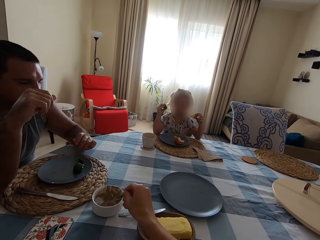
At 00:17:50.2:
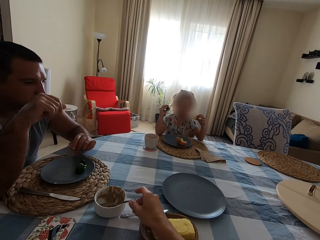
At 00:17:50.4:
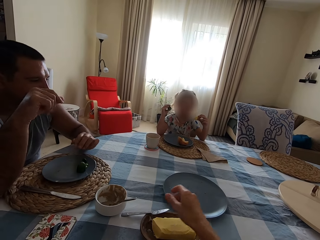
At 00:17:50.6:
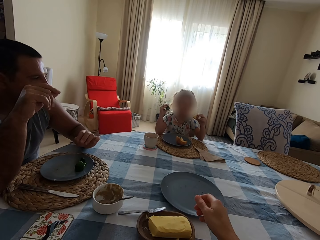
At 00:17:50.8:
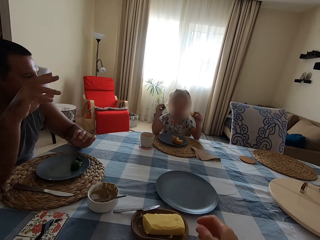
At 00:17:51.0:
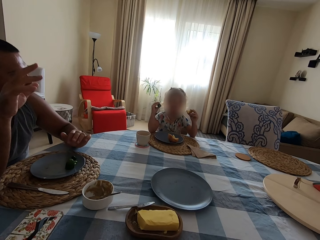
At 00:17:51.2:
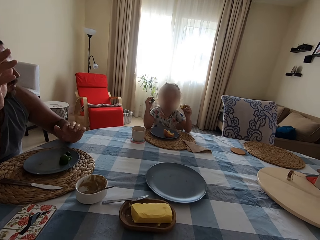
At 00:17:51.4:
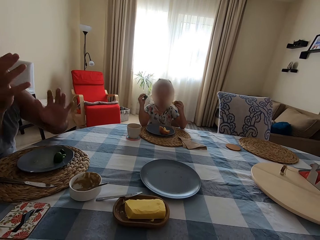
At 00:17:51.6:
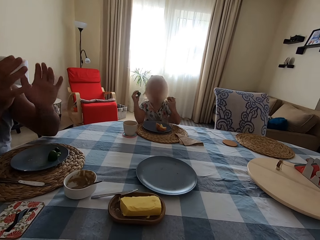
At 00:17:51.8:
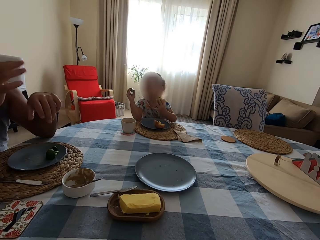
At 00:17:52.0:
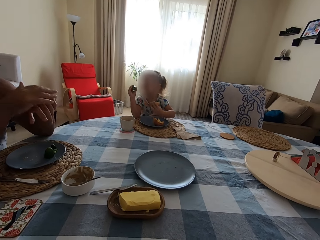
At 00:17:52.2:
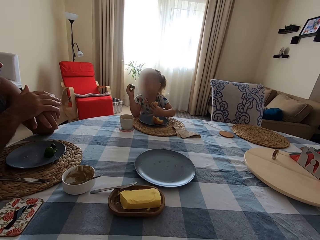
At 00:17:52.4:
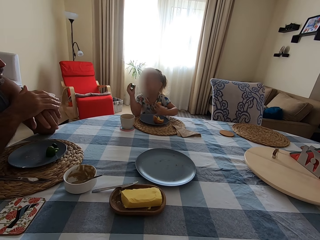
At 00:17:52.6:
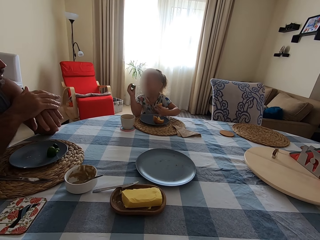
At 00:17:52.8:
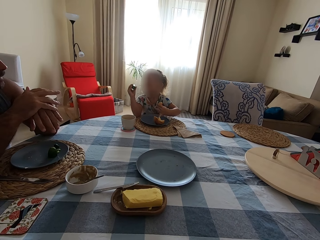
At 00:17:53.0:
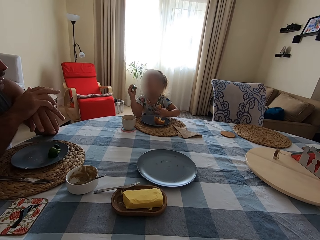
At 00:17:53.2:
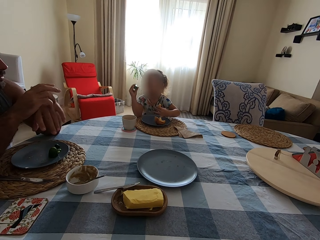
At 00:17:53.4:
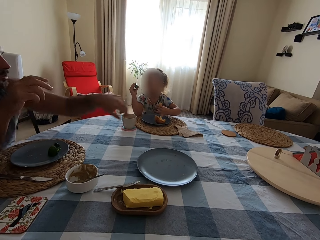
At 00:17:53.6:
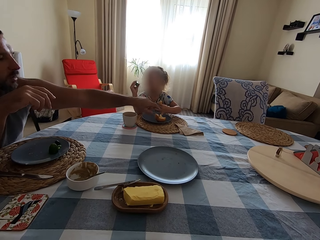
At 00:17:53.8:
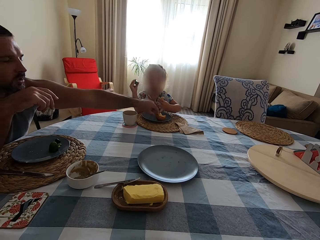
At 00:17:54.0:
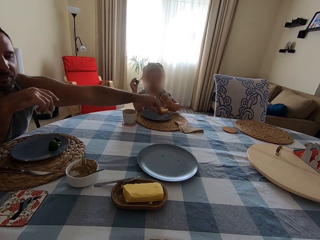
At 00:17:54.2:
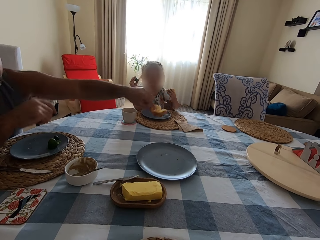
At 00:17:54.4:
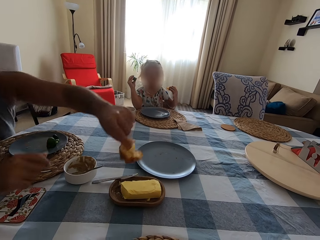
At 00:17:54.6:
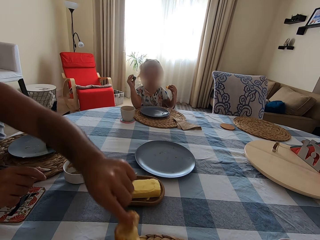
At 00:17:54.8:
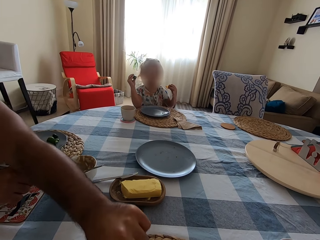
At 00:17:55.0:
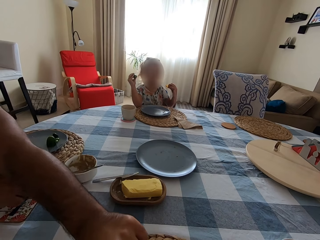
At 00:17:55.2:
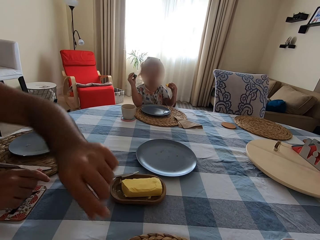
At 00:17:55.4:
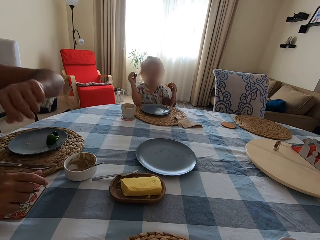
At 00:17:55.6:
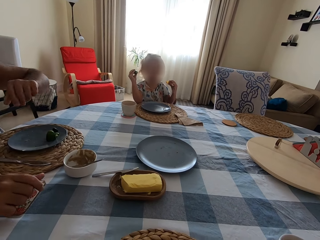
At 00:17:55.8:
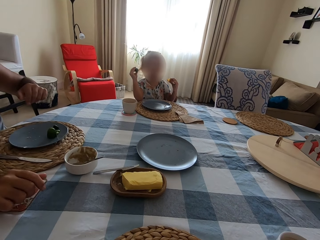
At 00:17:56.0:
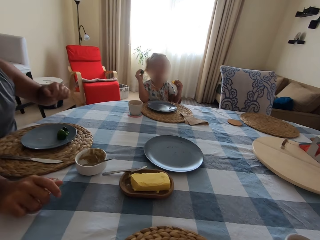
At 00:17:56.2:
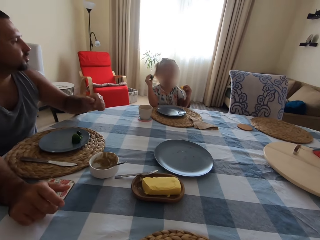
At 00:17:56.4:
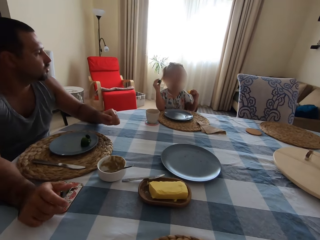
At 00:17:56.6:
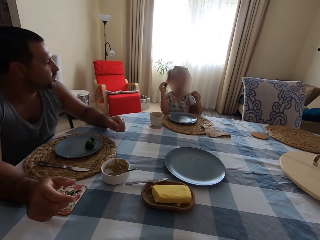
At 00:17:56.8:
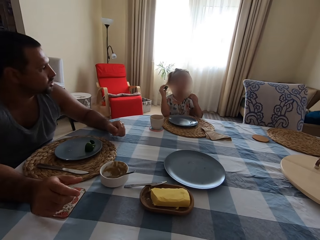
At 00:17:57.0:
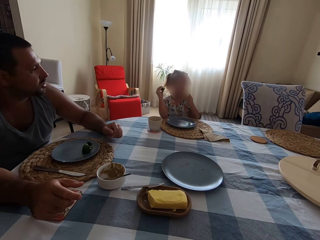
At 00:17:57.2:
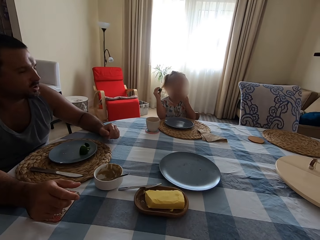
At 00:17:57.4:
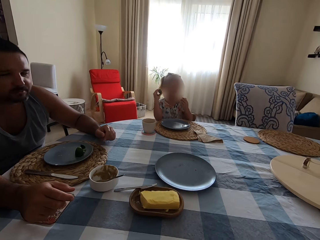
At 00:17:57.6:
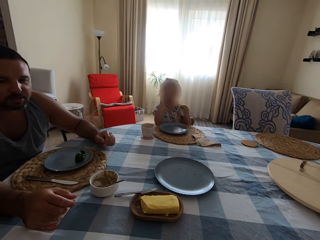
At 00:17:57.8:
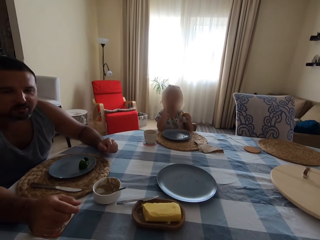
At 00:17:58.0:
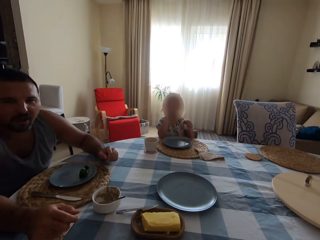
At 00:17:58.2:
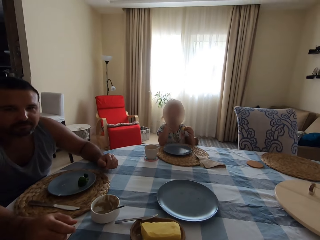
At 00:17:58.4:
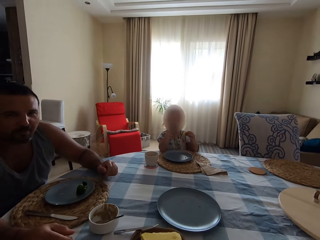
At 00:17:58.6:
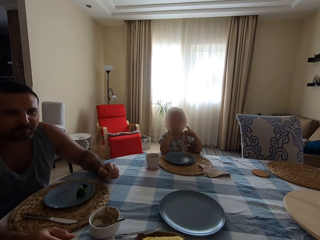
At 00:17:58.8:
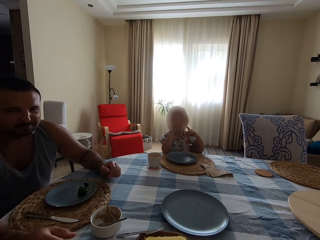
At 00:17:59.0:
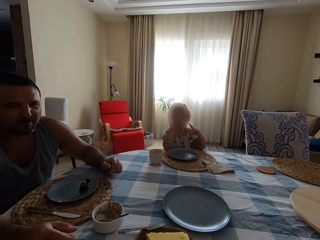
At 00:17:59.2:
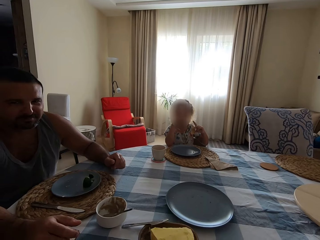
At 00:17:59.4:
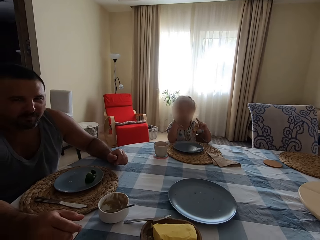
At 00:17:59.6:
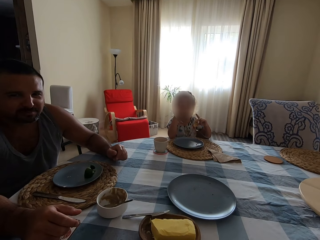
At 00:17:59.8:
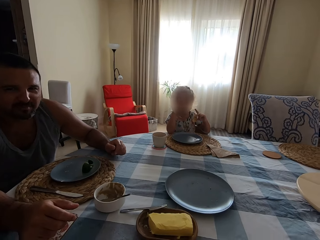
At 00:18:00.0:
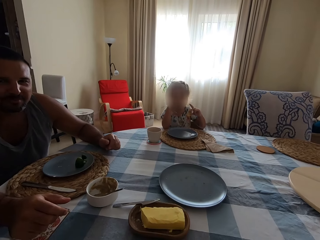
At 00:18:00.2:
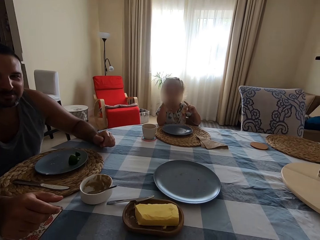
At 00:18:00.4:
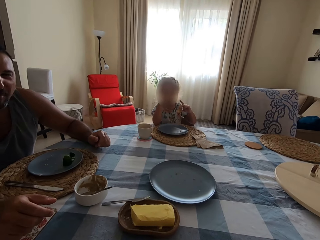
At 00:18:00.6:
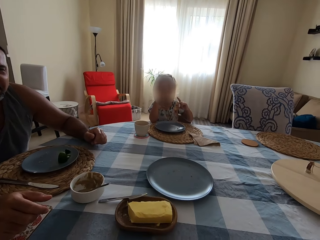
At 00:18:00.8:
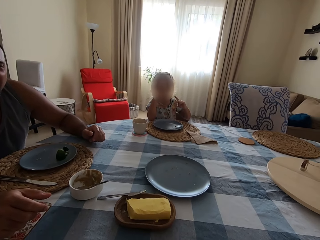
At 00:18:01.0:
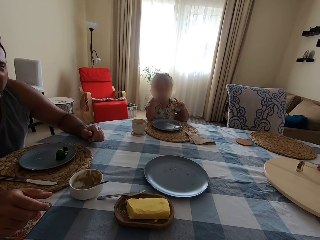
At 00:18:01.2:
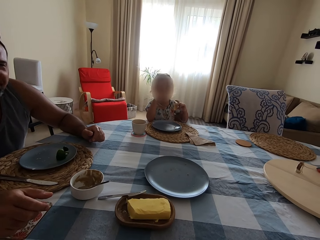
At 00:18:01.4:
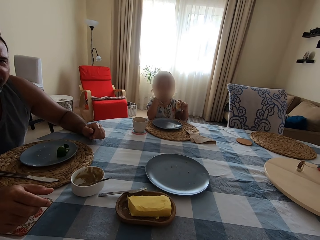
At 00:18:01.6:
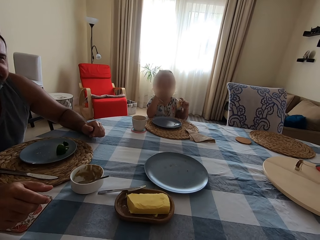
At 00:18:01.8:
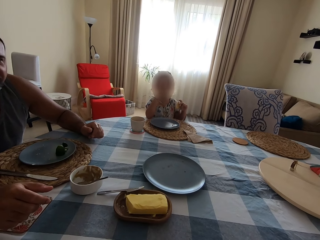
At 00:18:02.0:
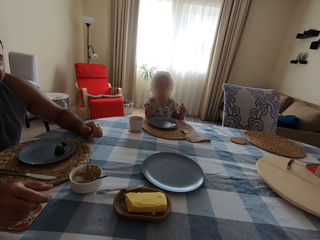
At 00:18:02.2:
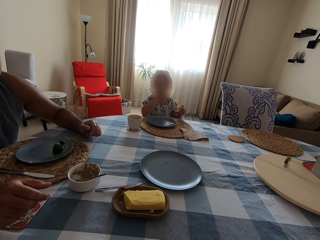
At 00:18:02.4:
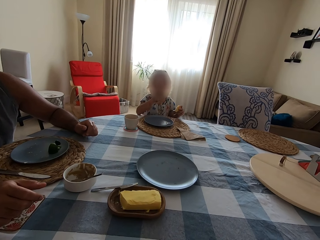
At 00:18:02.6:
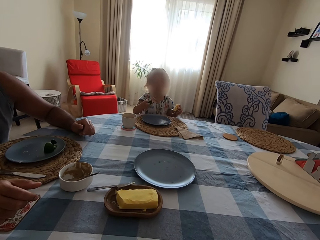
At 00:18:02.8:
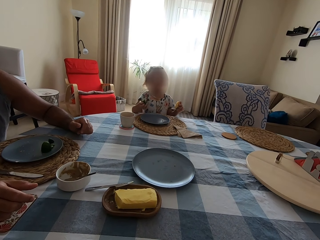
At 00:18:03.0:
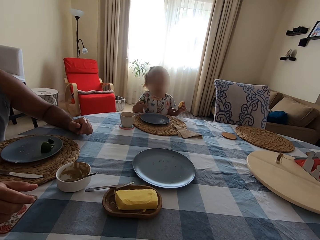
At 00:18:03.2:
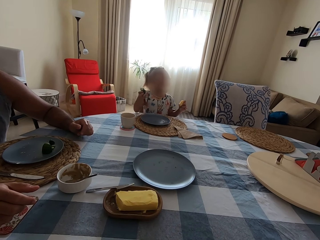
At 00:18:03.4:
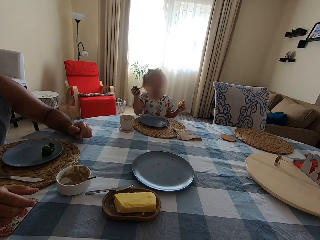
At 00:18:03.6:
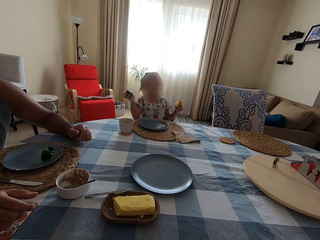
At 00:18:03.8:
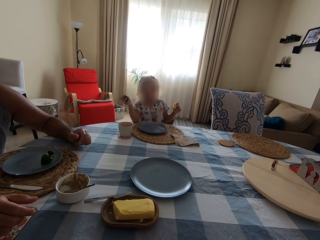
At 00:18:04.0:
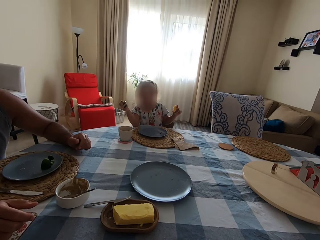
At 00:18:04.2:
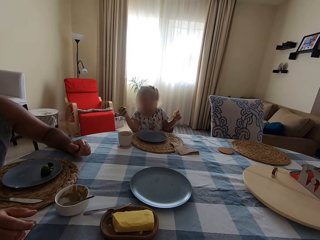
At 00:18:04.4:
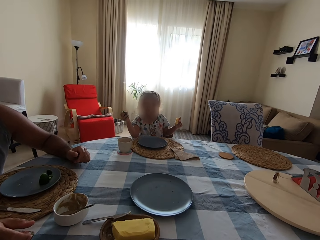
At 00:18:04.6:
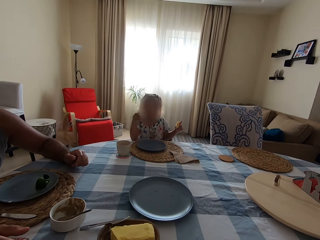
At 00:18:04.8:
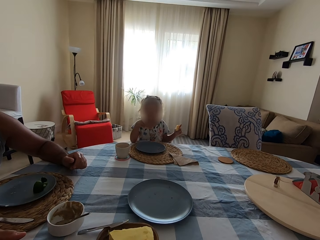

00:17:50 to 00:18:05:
A man shakes his fingers. The camera wearer places the spoon on the bowl. The man picks up the baked dough or Yorkshire pudding. The man puts the Yorkshire pudding on the camera wearer's plate. Another person points at the camera wearer. The camera wearer eats the Yorkshire pudding.

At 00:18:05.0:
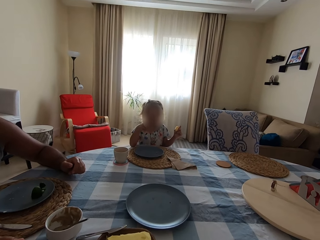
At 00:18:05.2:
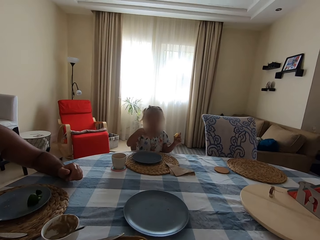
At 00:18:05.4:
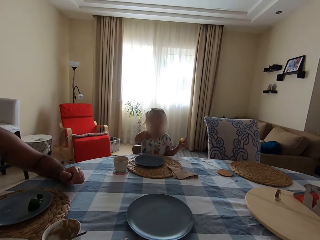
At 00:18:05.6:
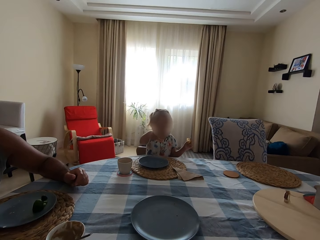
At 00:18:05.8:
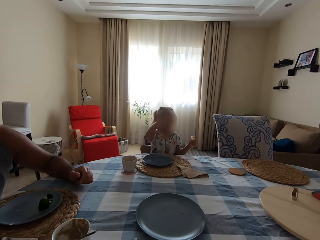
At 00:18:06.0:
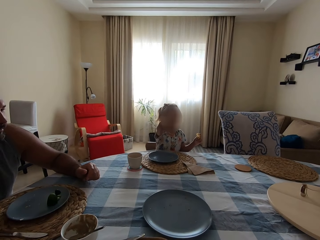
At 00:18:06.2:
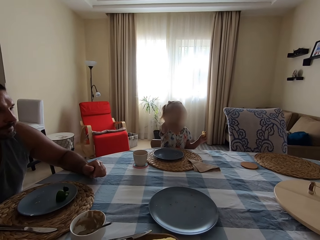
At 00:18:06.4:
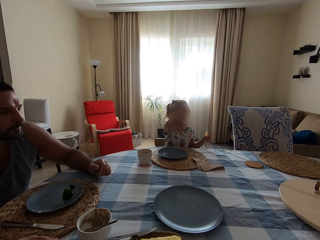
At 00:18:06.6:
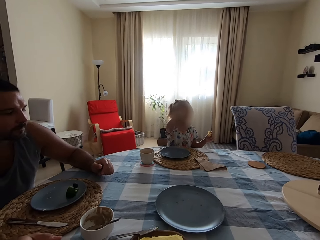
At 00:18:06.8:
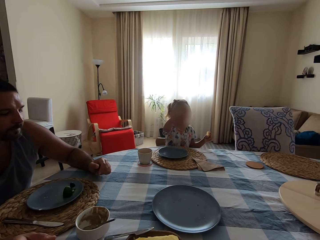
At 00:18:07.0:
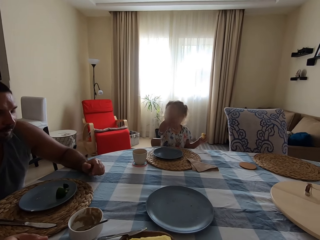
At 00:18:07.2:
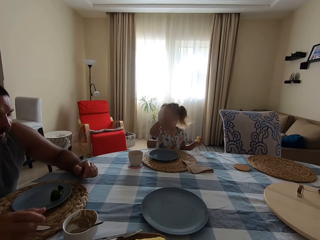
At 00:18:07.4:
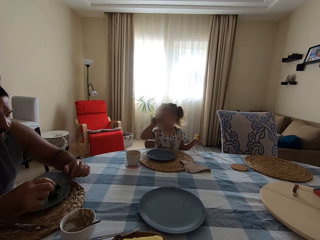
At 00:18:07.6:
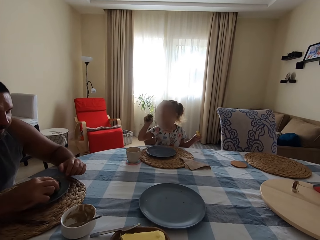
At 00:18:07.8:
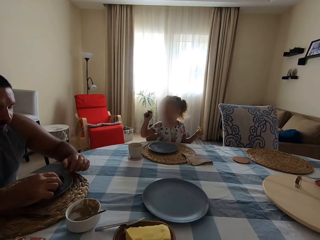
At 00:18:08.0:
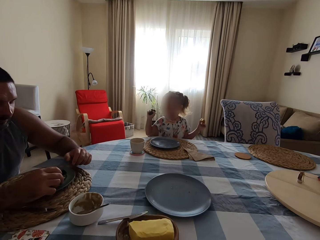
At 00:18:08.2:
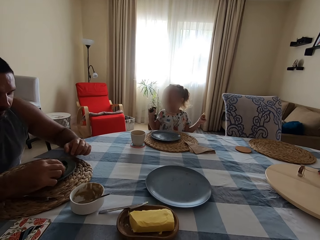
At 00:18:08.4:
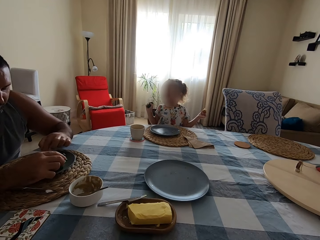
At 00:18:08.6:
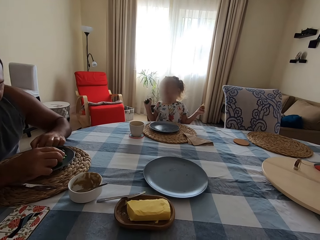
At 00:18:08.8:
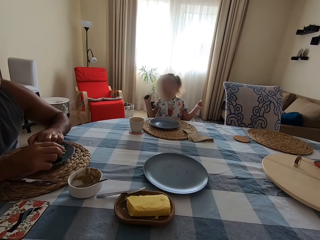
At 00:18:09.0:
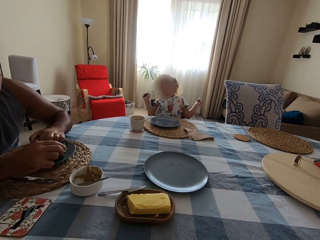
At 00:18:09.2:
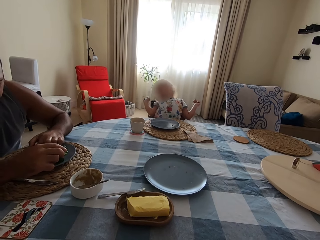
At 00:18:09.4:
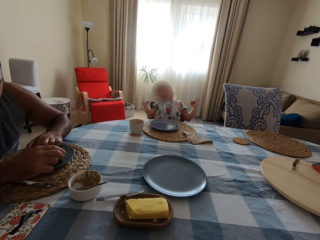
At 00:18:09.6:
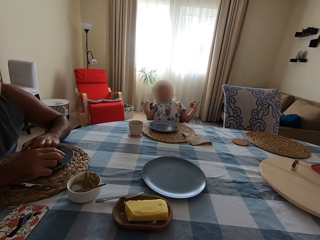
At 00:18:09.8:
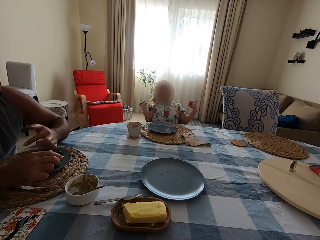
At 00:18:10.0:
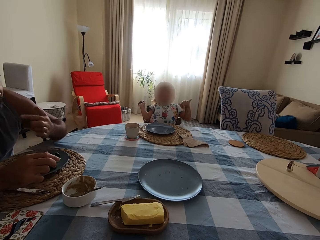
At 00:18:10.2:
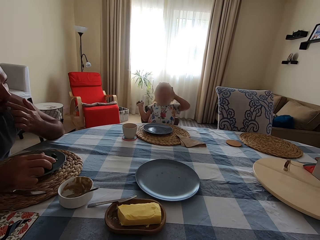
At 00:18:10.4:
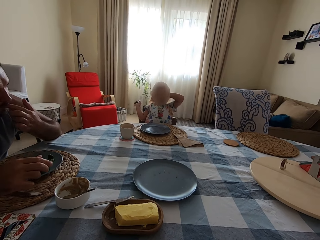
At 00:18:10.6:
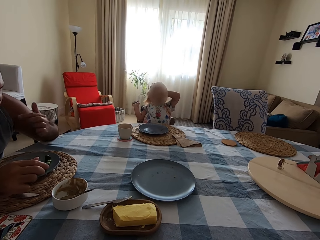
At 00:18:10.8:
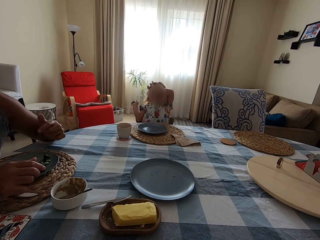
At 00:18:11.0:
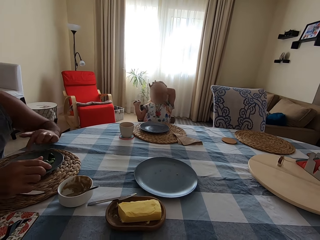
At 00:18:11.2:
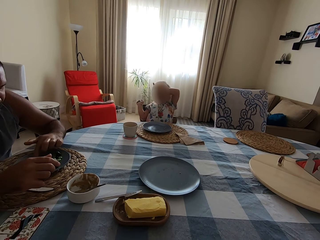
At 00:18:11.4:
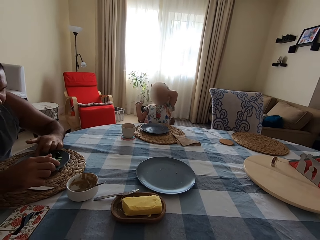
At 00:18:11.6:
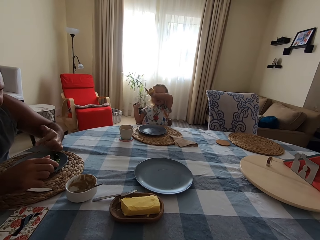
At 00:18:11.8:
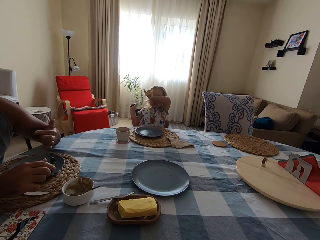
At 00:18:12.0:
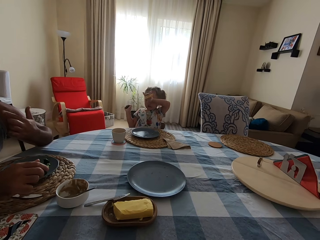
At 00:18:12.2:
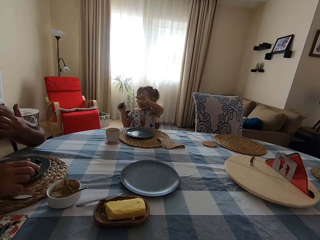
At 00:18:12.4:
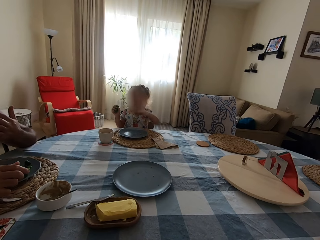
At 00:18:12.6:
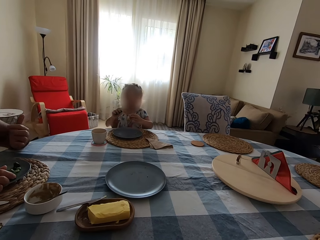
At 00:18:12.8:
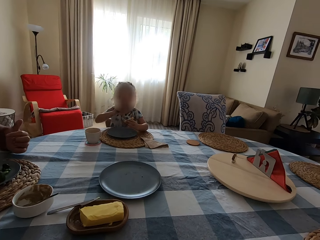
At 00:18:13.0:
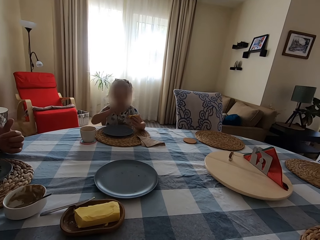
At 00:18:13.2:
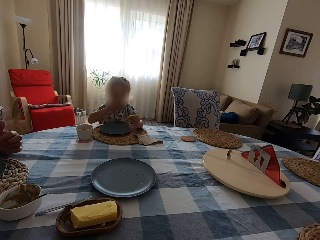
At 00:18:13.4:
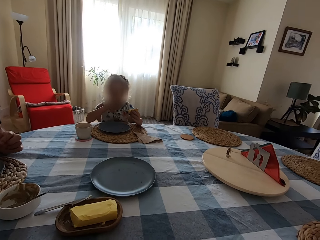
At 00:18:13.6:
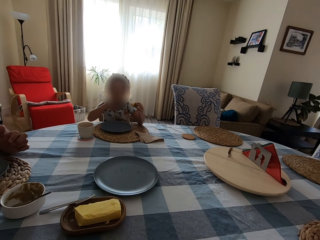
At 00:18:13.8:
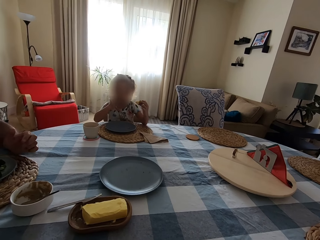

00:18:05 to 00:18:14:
A man scoops jam with his finger and licks his finger. The man scoops the jam with his finger, eats crumbs, and licks his finger.
